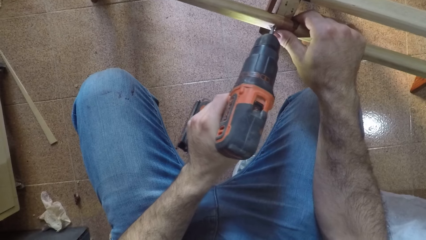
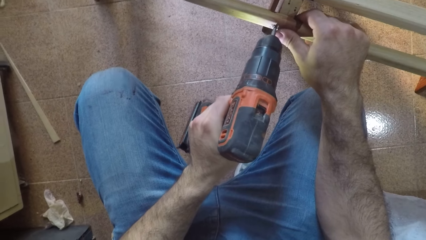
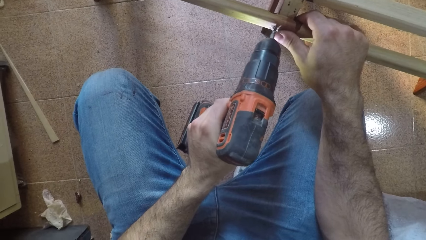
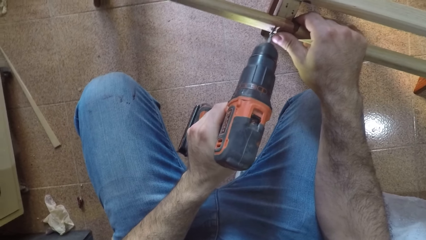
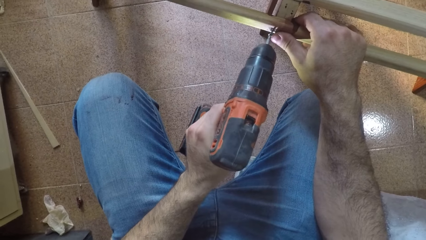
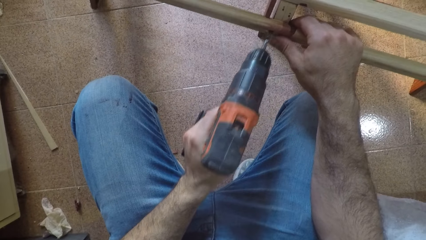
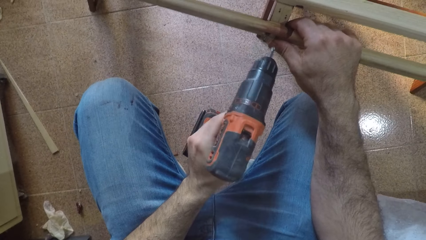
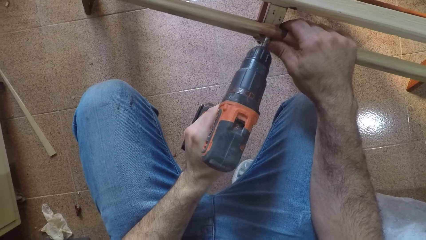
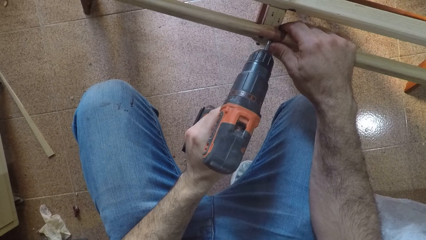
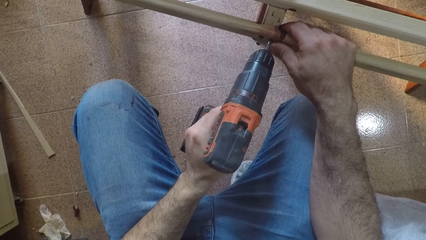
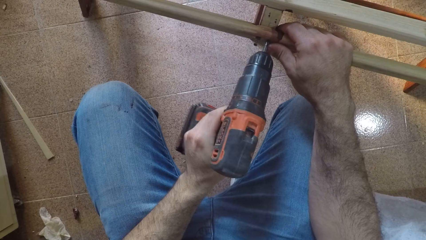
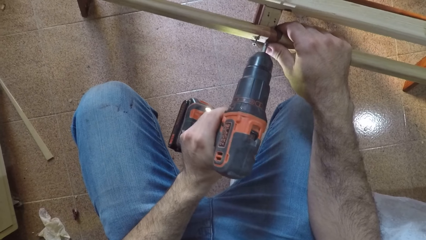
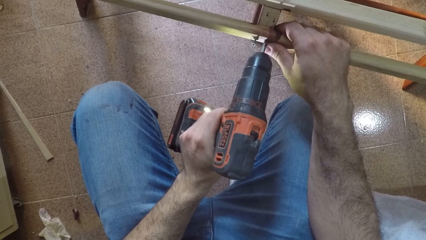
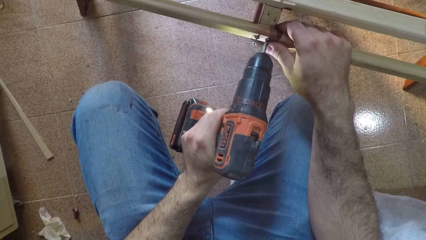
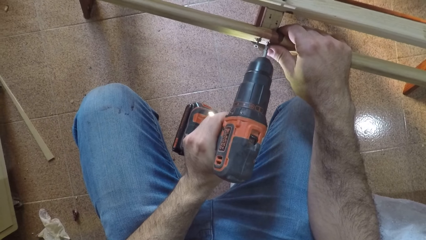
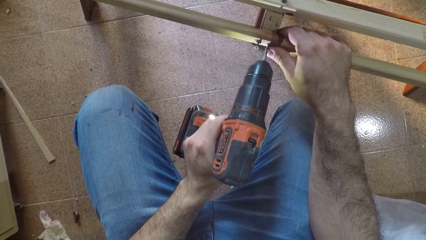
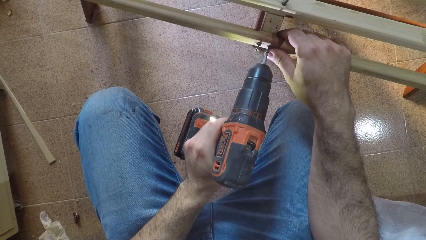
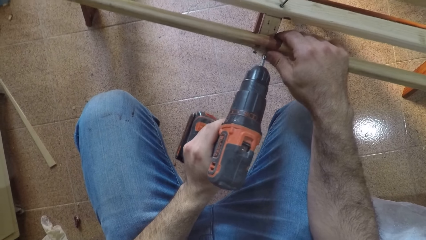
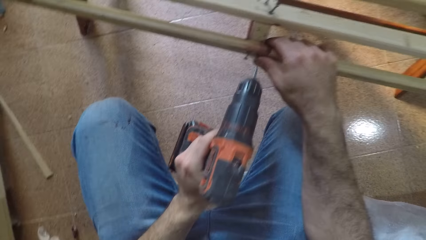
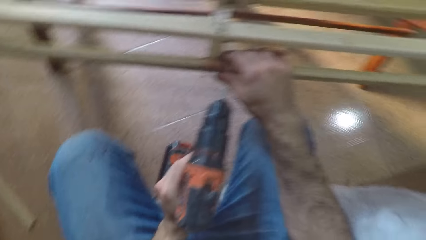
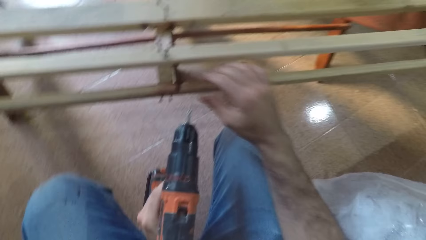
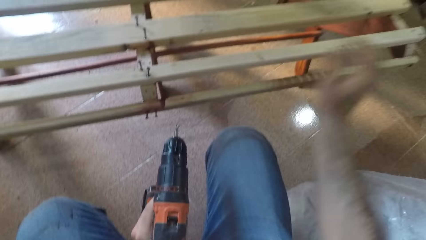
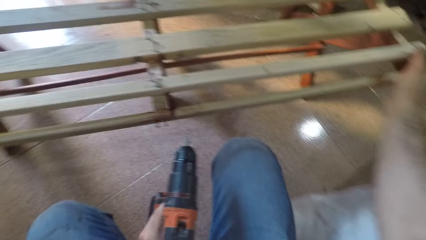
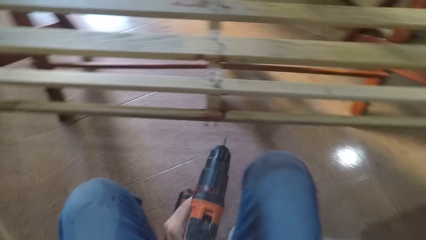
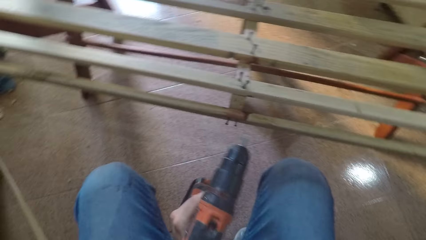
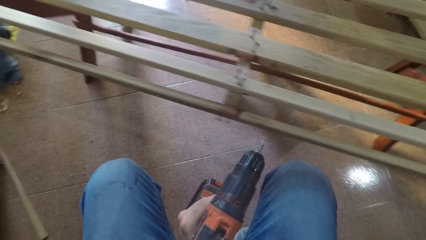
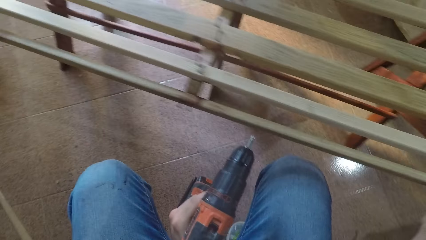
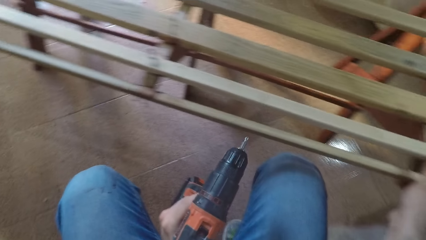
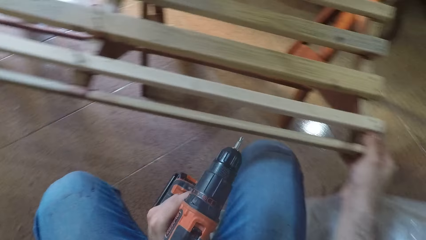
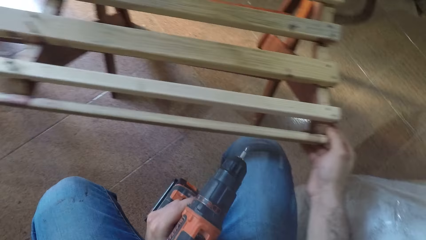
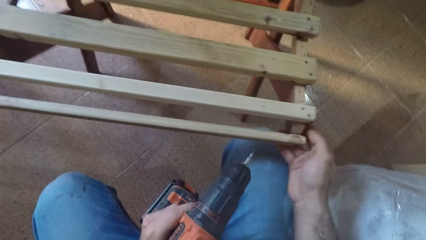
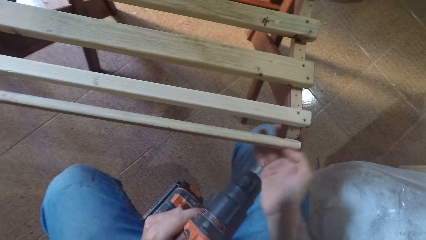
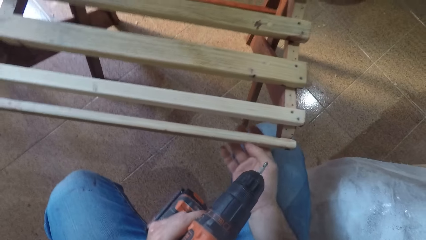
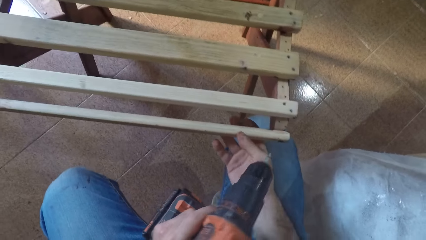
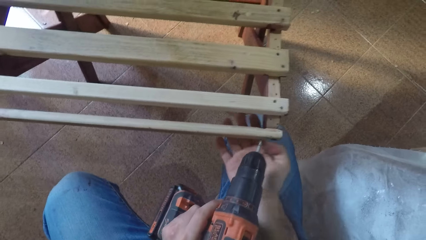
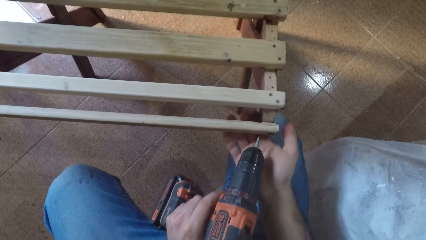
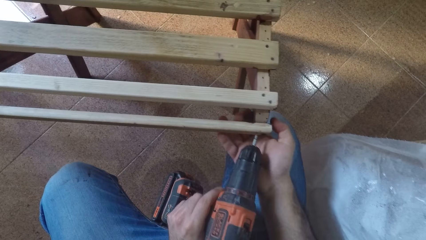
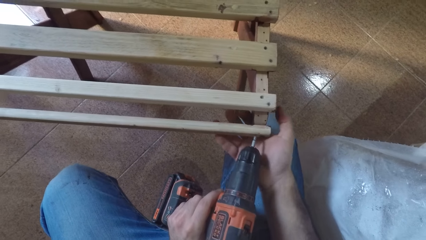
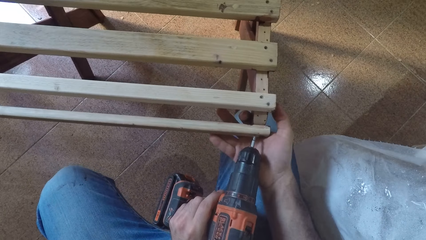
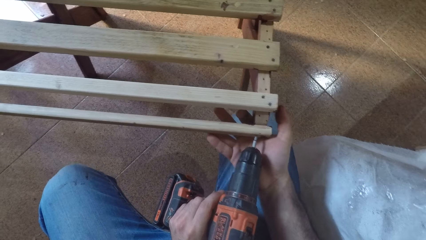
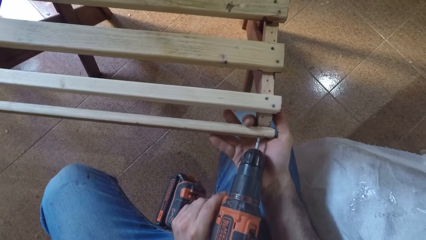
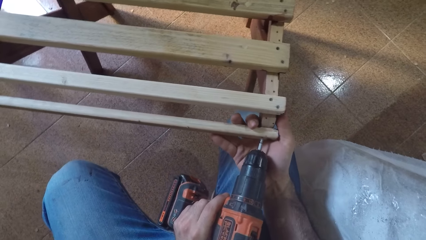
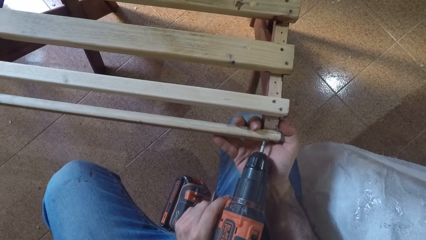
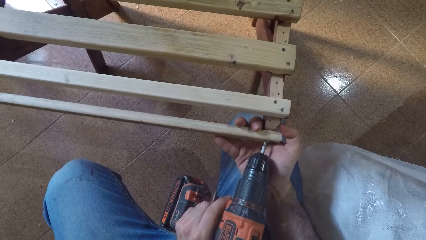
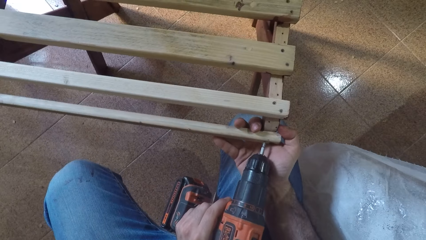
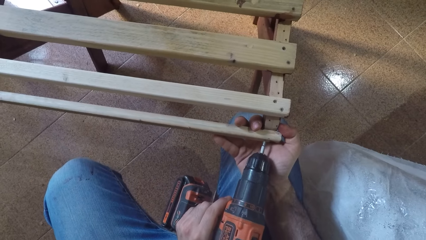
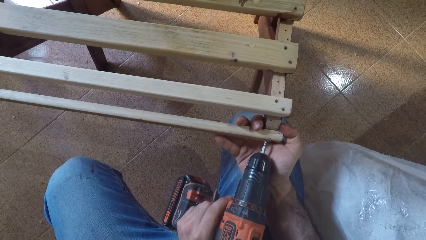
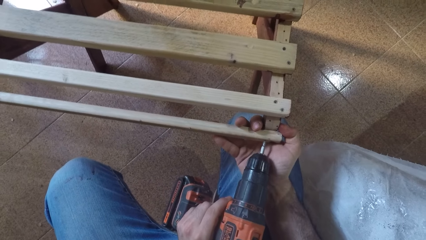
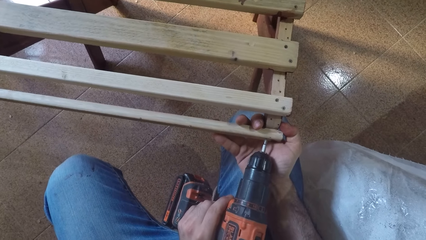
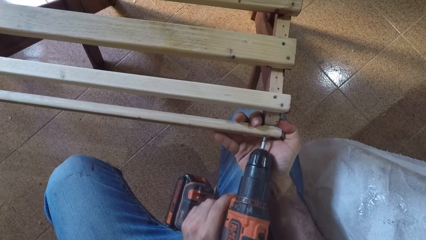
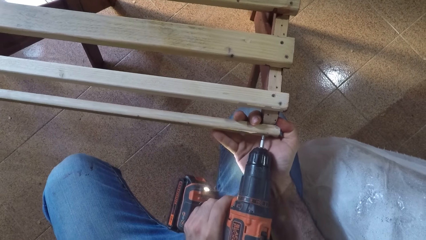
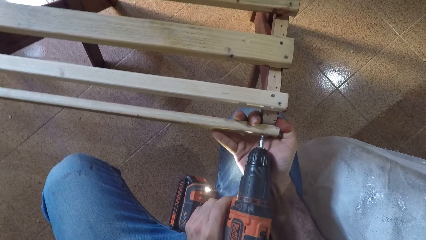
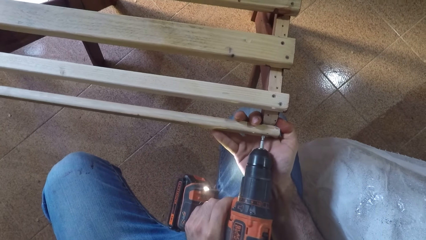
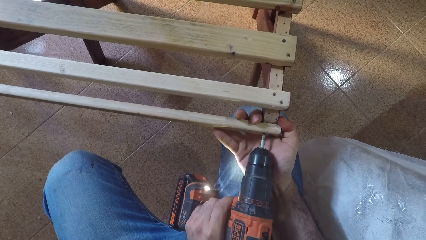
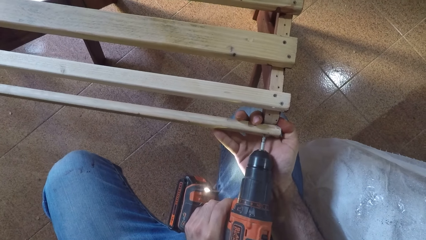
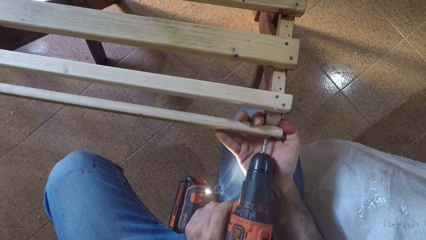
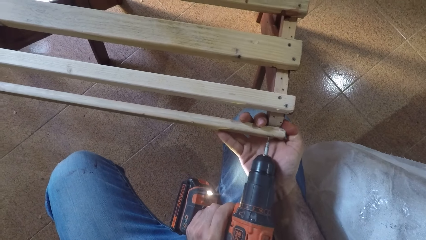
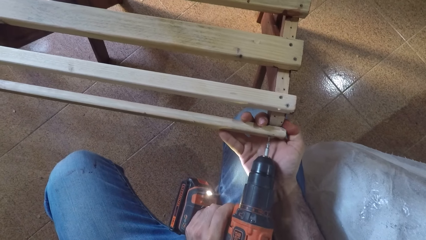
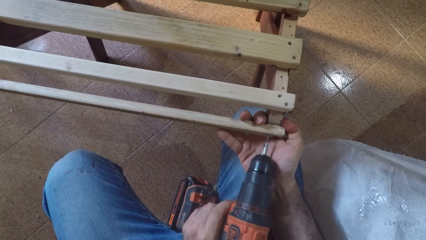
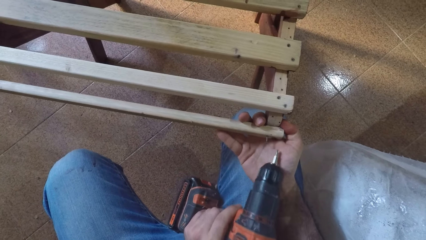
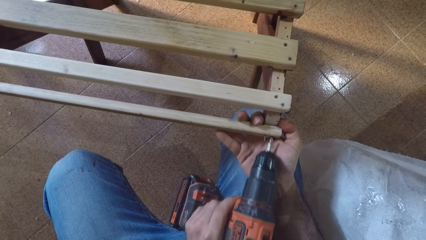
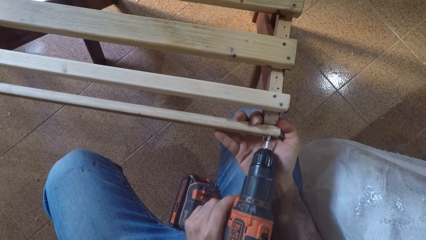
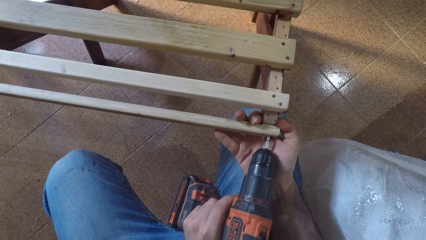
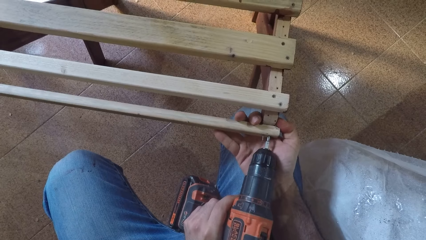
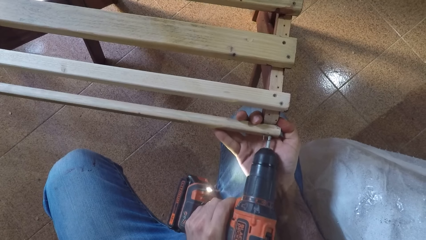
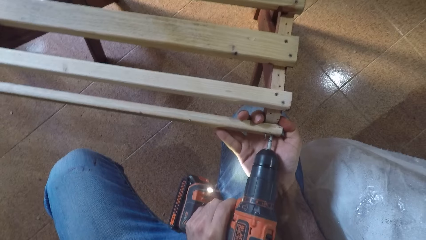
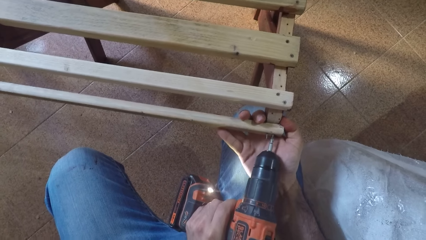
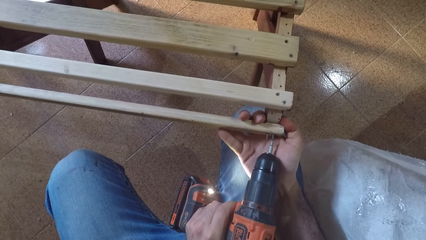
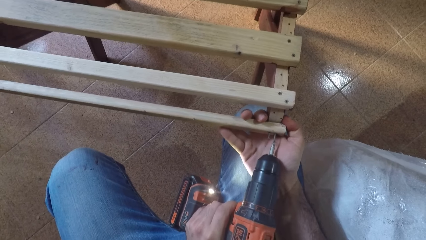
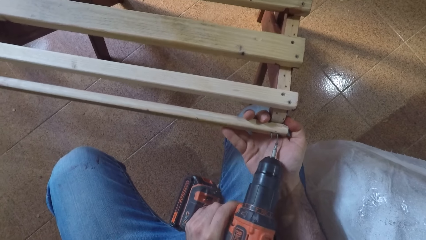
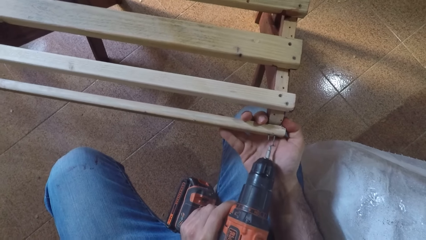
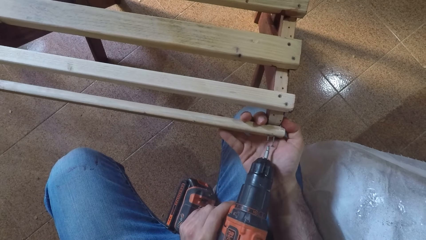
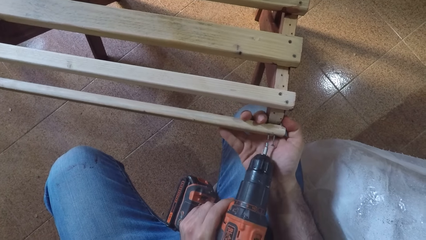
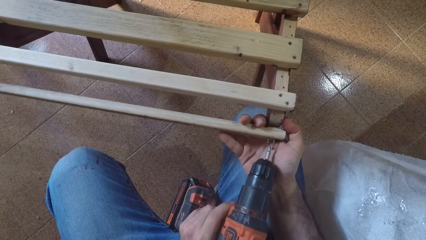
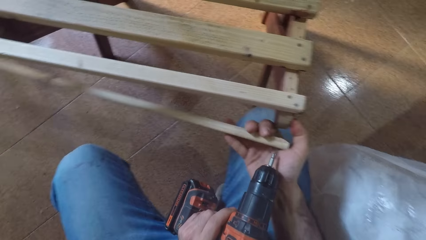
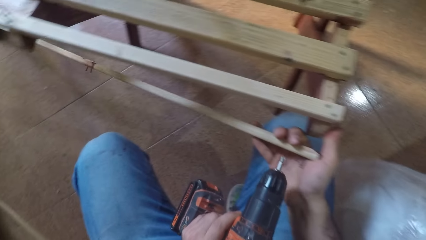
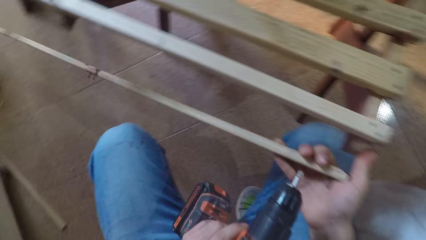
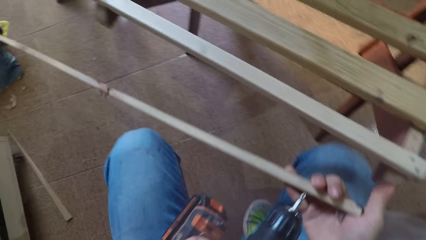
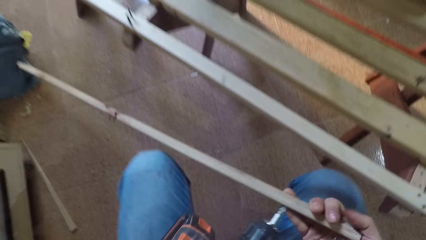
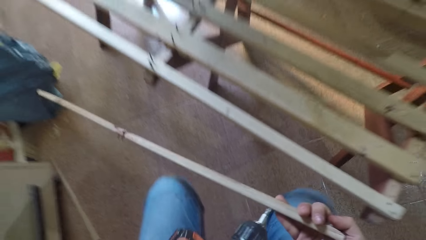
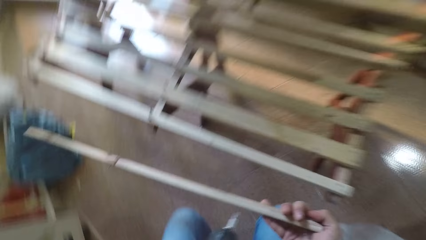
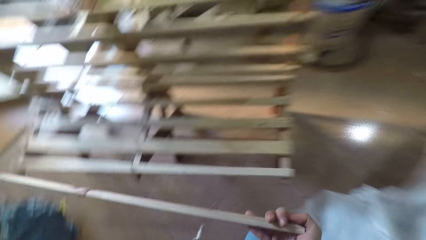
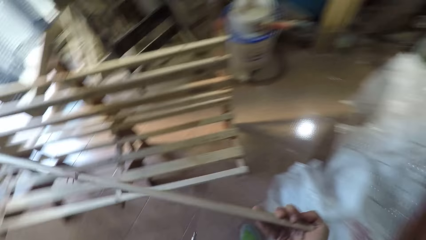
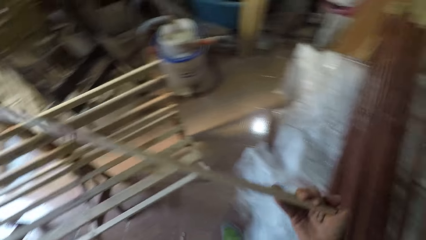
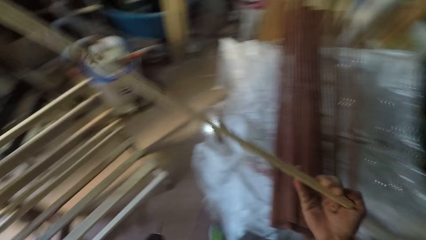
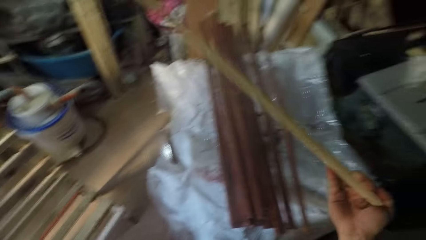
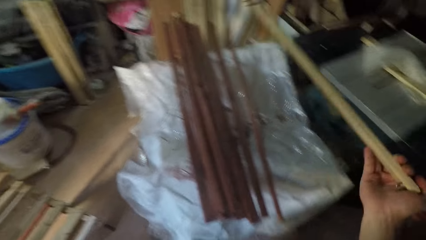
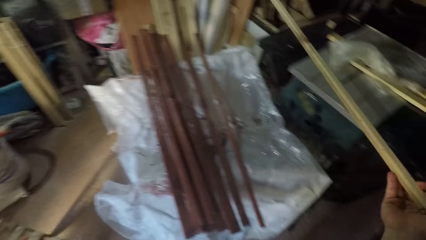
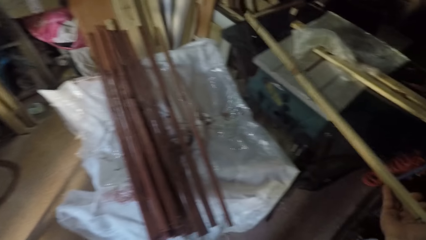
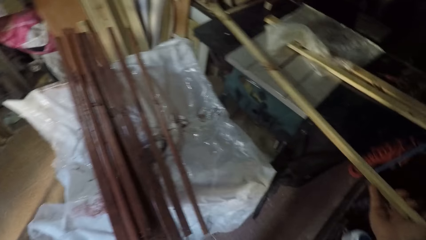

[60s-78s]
The camera wearer moves back a nail gun and drives a nail into a piece of wood. He moves the nail gun to the edge of the piece of wood. He holds the piece of wood. He drives a nail into the piece of wood. He moves the nail gun and drives a nail into the piece of wood. He carries a plank of wood with his right hand. He stands up away from the piece of wood. He removes the piece of wood. He turns right.
